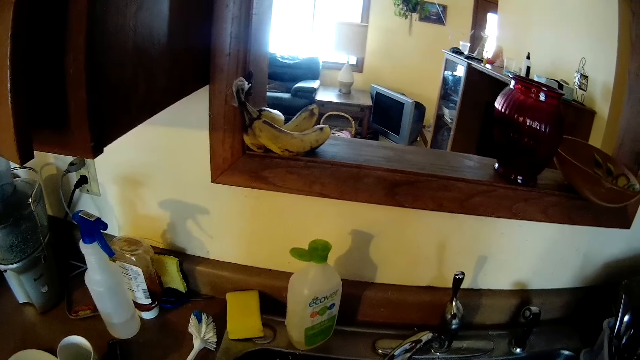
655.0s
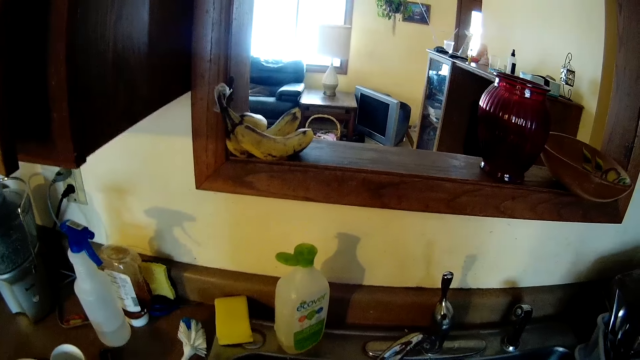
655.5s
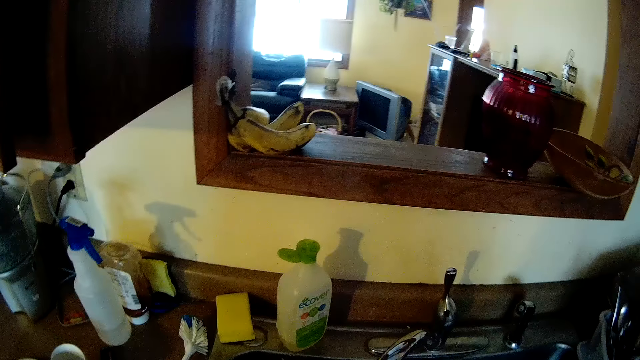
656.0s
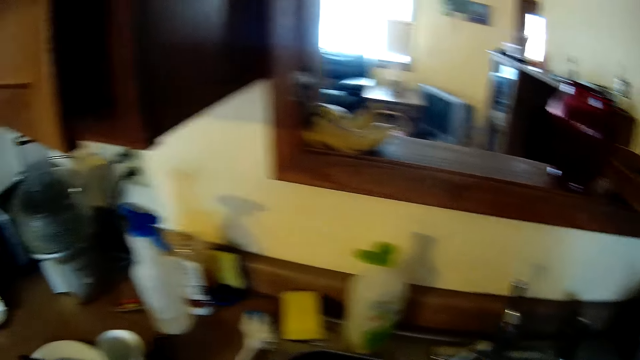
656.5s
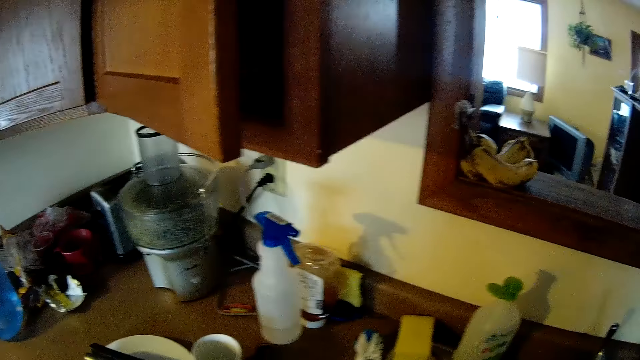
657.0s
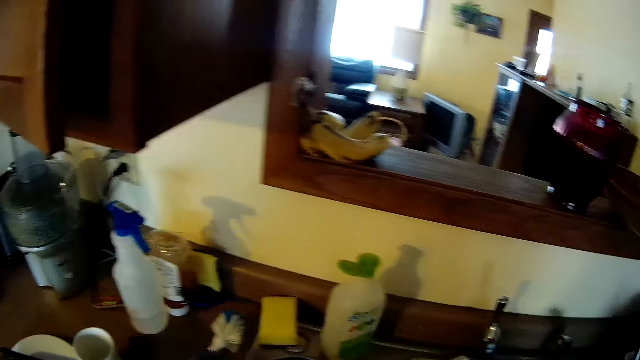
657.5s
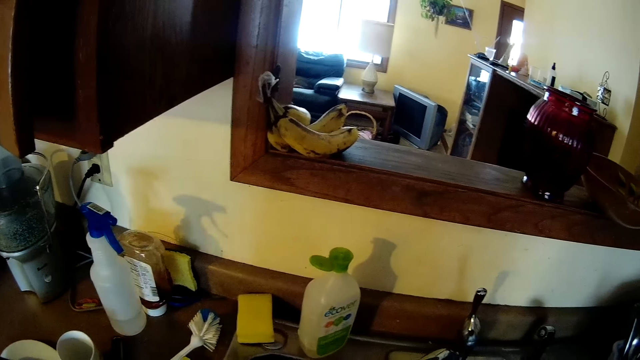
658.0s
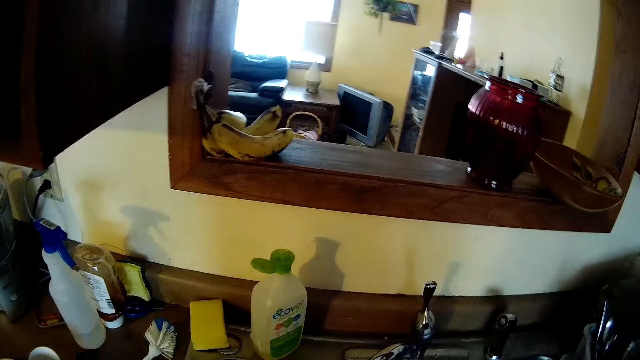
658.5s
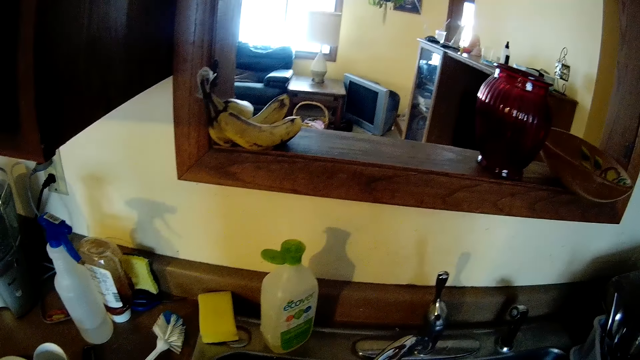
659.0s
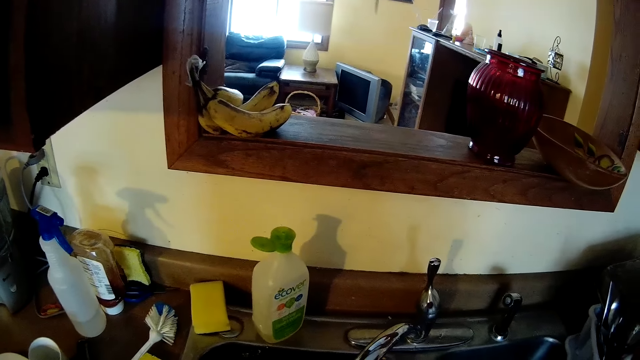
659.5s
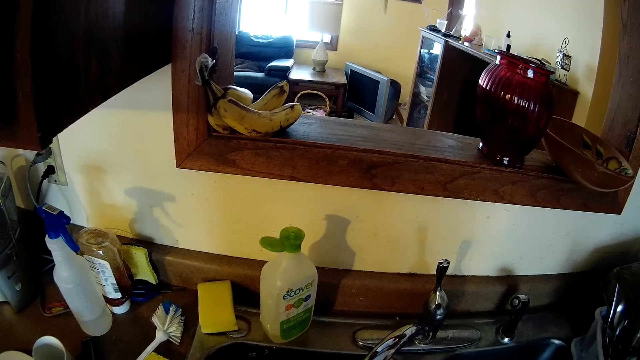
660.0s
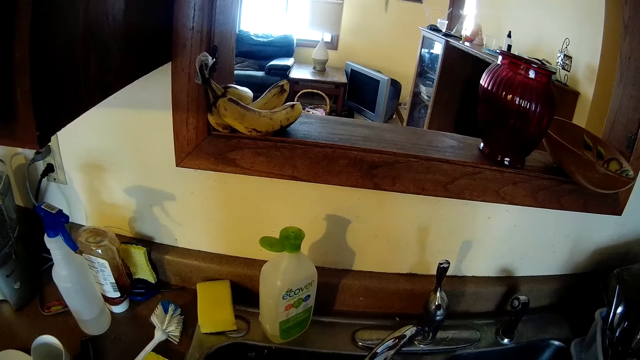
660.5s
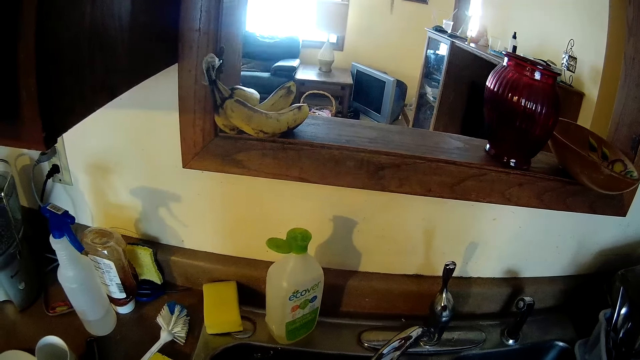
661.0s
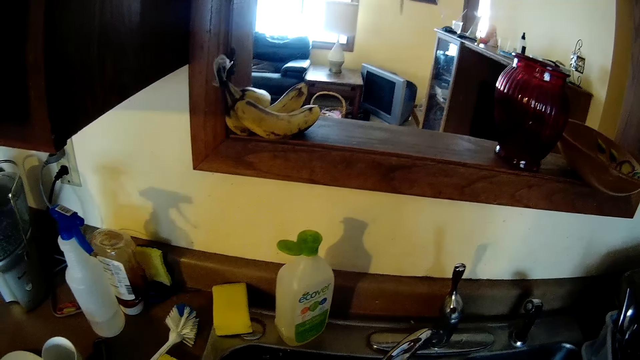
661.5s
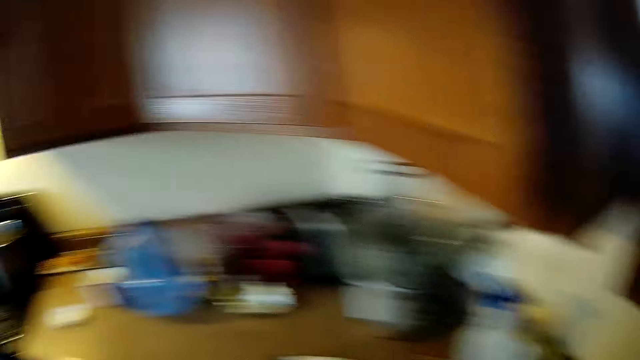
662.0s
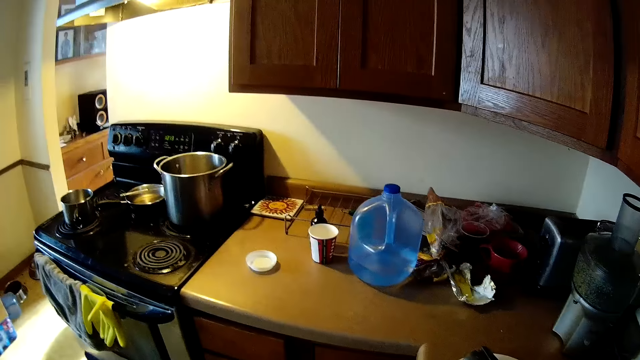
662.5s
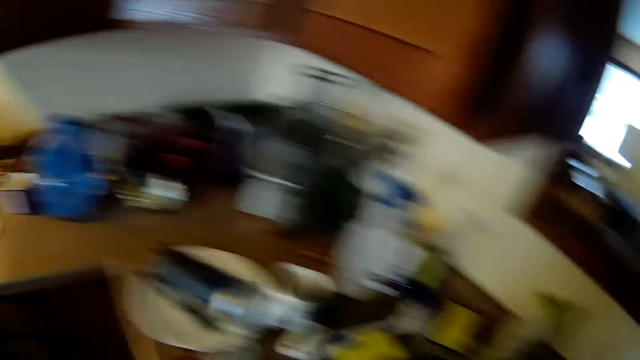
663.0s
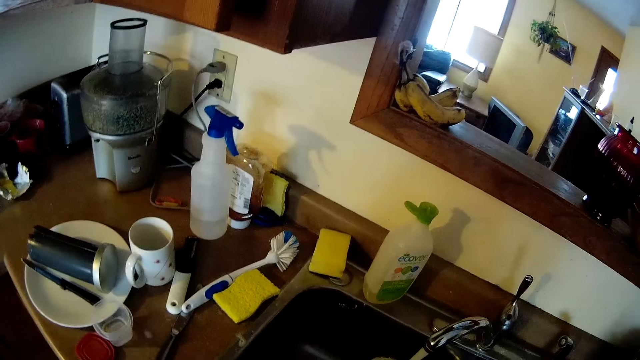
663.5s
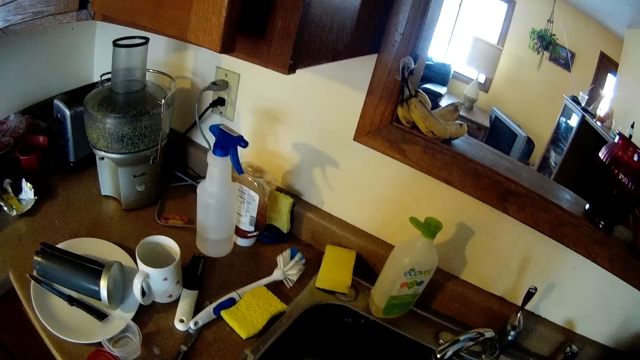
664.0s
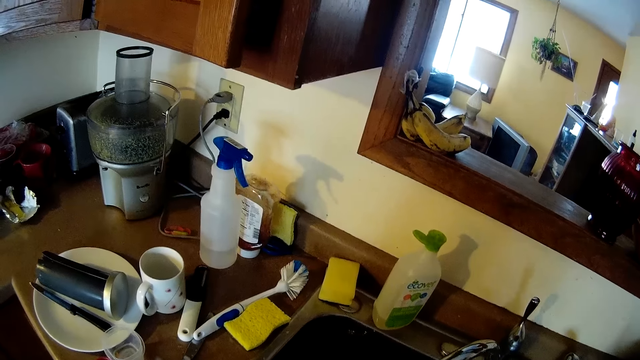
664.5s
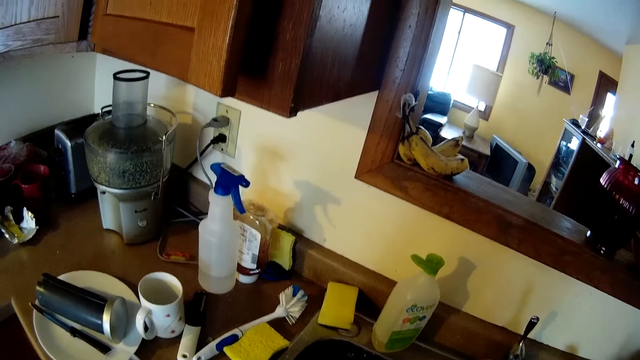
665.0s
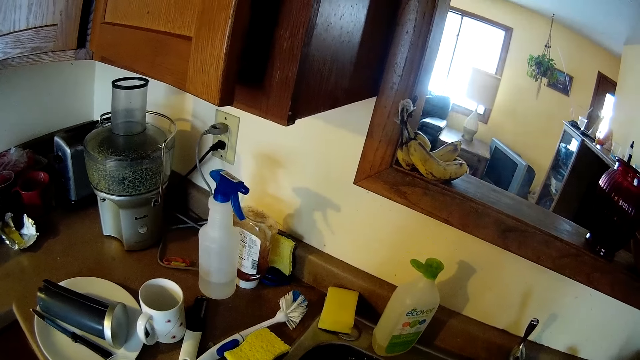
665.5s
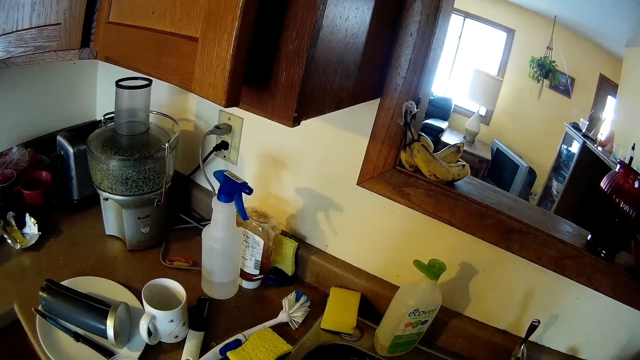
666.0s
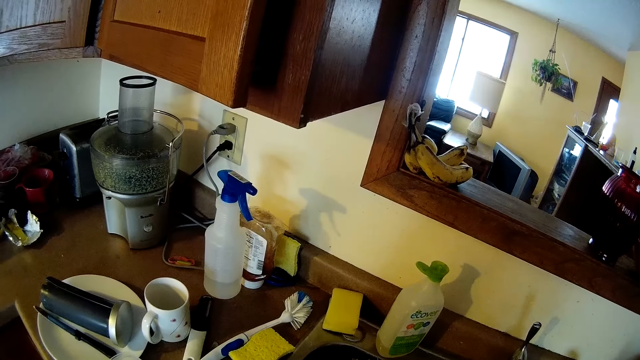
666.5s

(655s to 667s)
The camera wearer looks around.

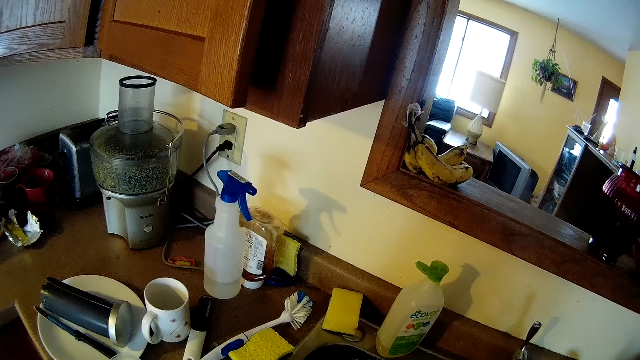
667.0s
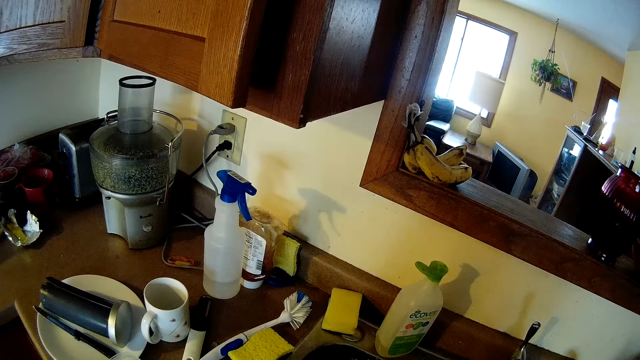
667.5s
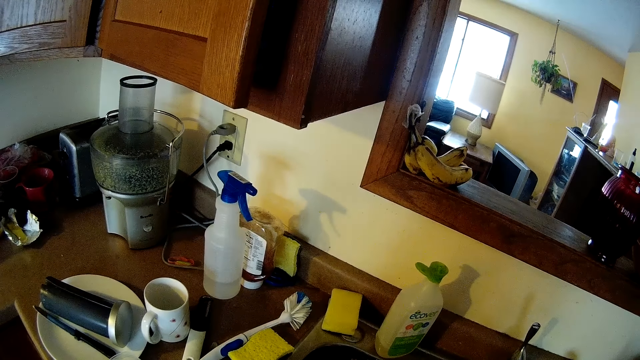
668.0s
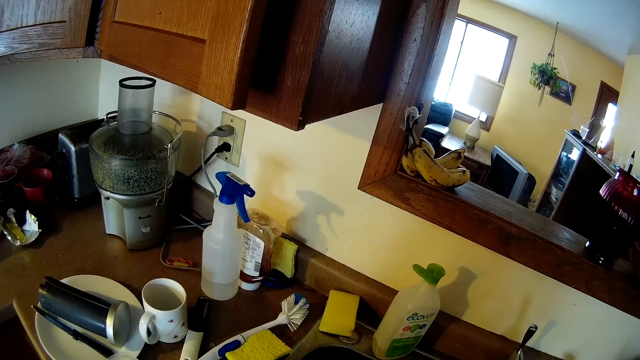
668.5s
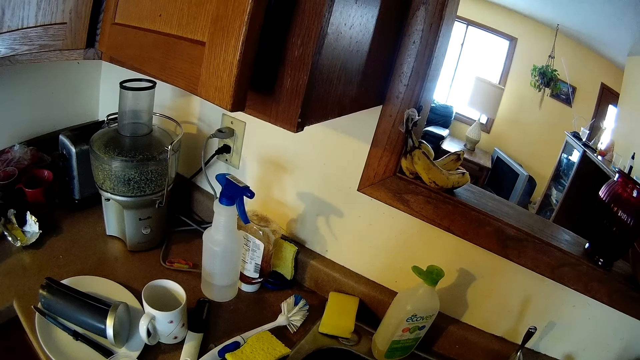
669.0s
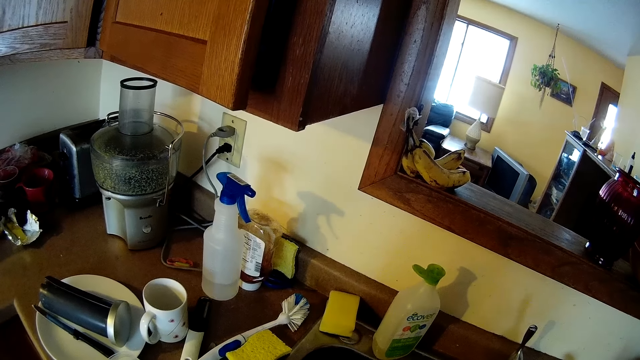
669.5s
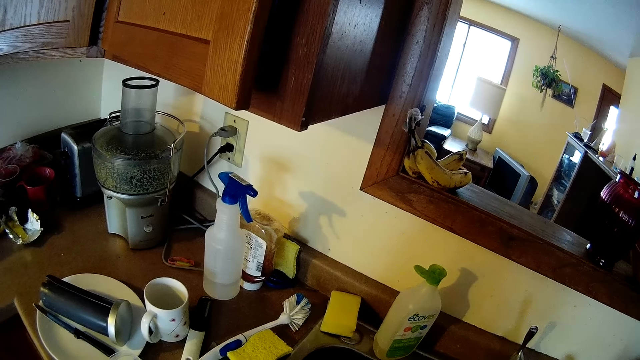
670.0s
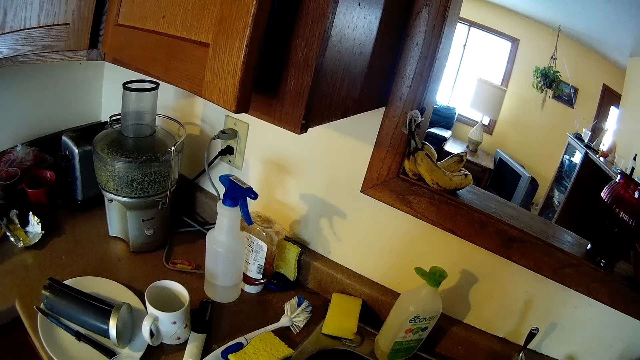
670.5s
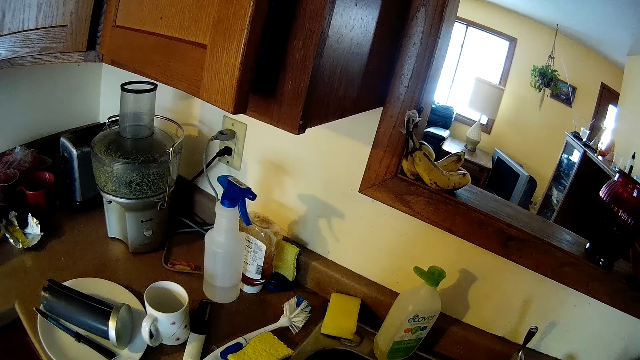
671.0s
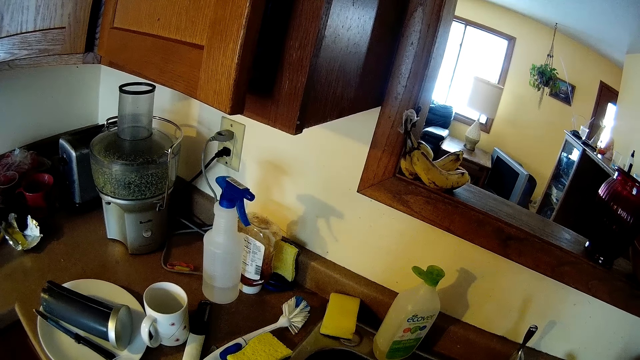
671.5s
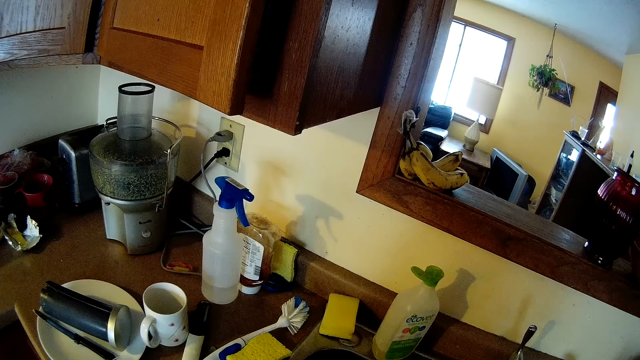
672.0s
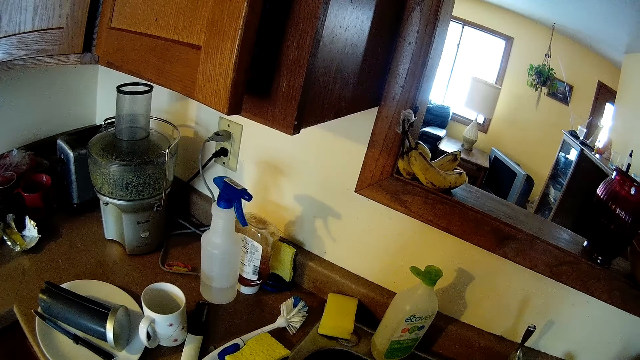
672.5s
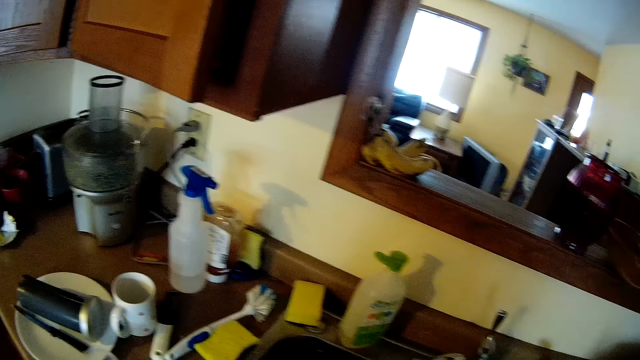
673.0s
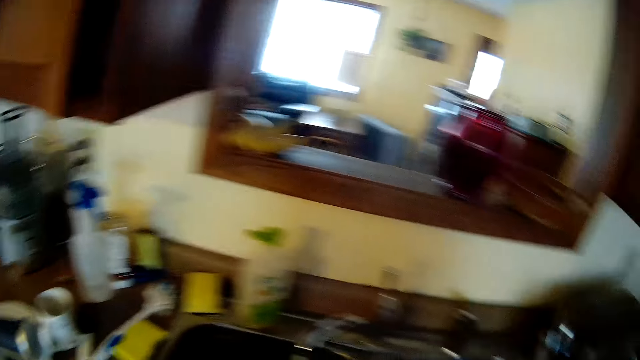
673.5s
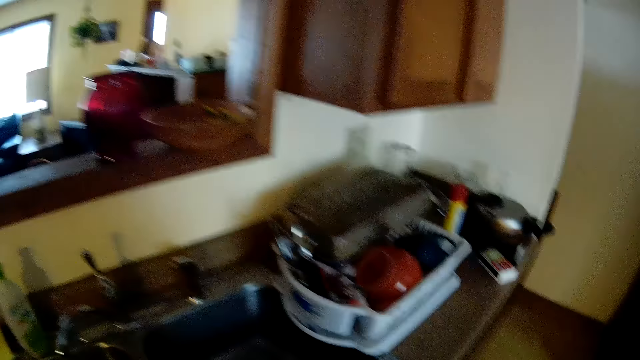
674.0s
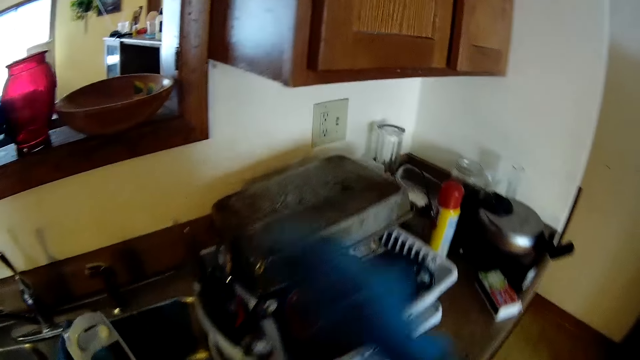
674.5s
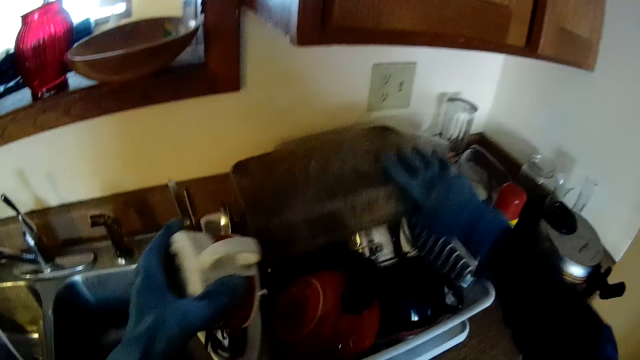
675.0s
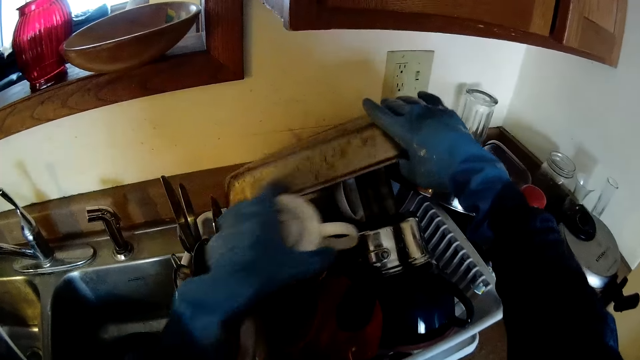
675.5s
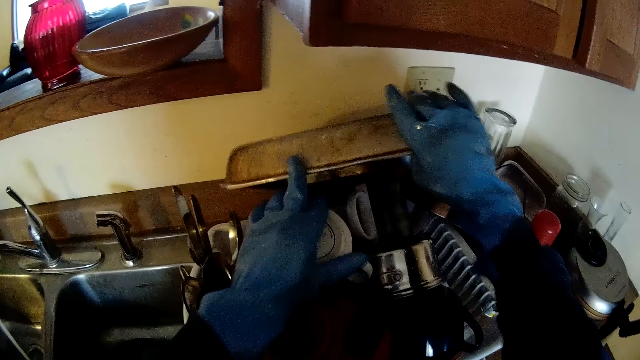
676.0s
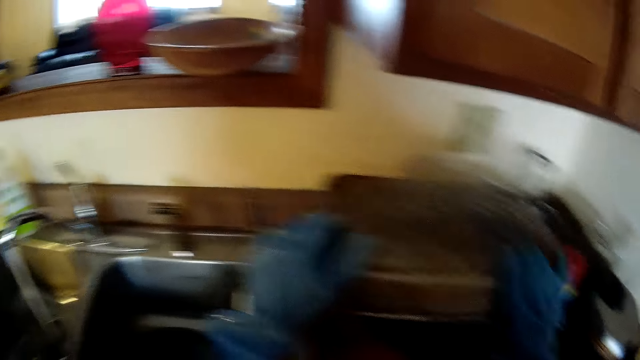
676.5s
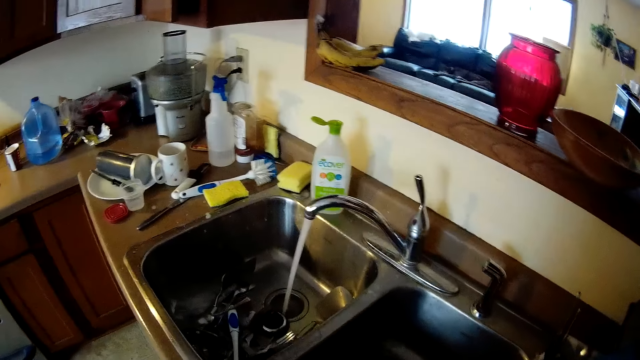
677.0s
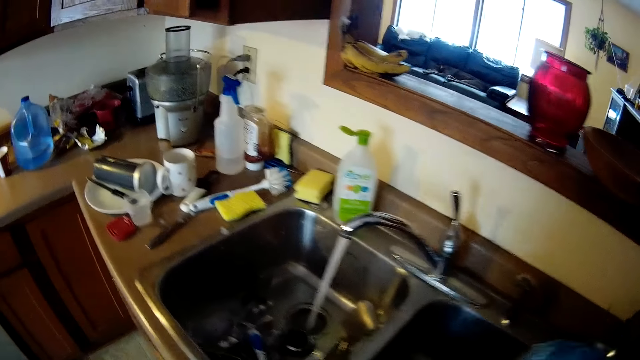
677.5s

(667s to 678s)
The camera wearer raises the tray on the dish drainer with her right hand. She drops a second mug in the dish drainer. She drops the tray on the dish drainer.
